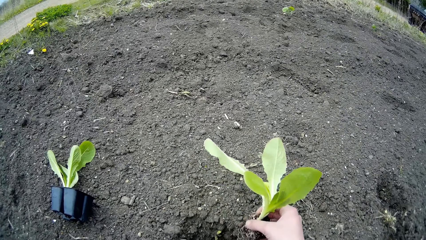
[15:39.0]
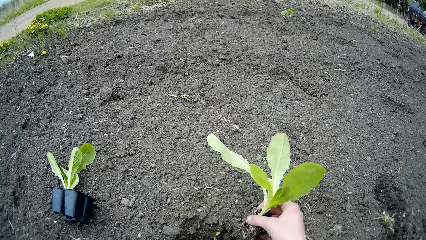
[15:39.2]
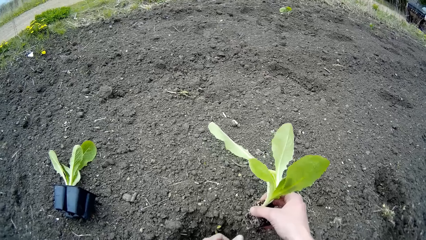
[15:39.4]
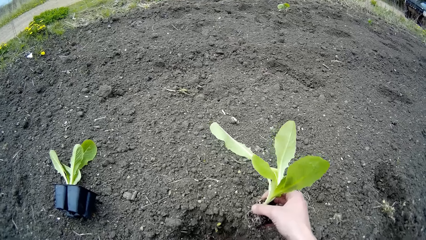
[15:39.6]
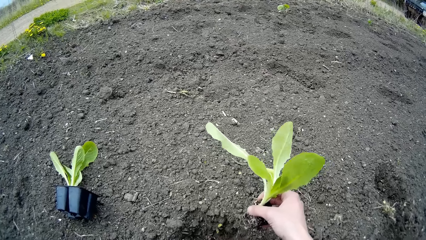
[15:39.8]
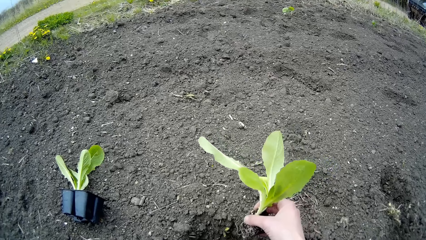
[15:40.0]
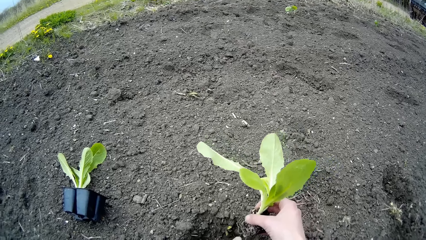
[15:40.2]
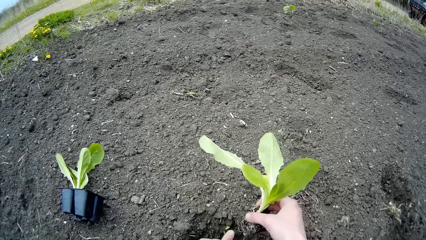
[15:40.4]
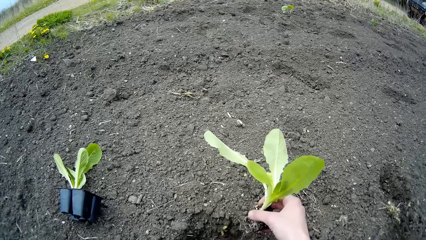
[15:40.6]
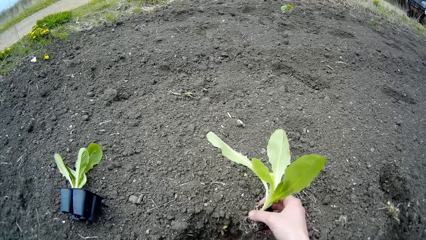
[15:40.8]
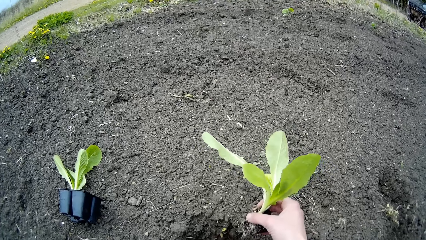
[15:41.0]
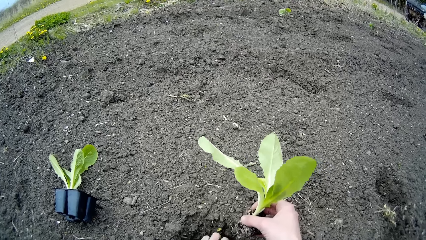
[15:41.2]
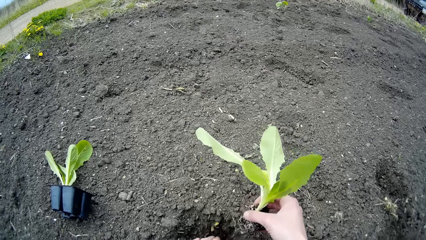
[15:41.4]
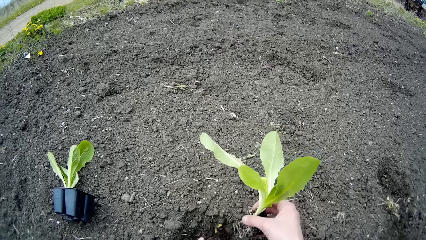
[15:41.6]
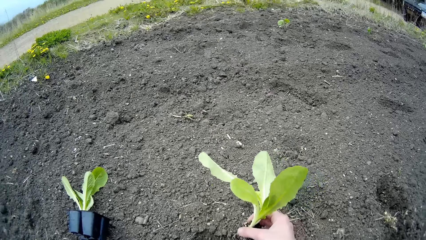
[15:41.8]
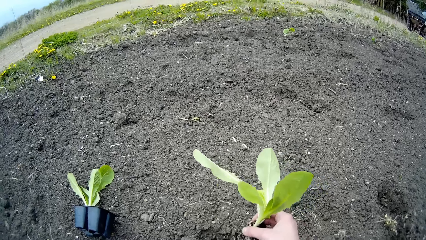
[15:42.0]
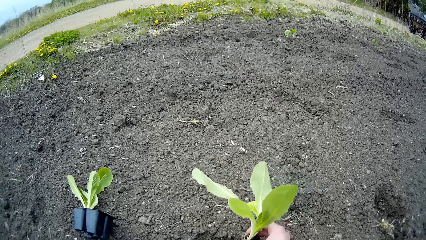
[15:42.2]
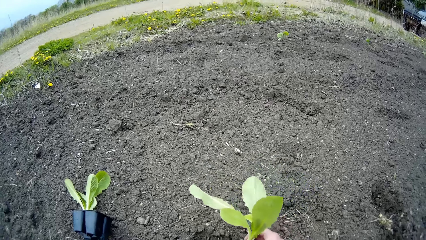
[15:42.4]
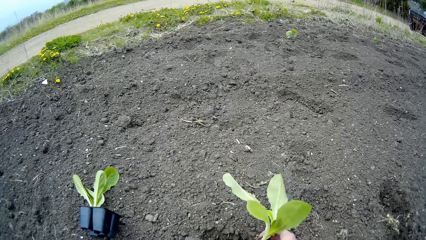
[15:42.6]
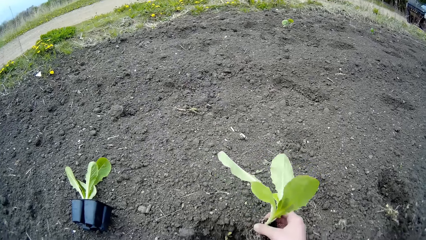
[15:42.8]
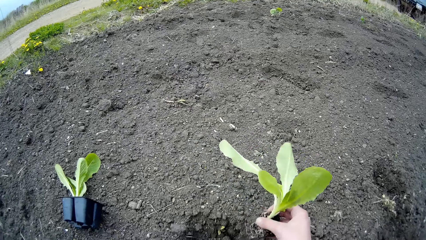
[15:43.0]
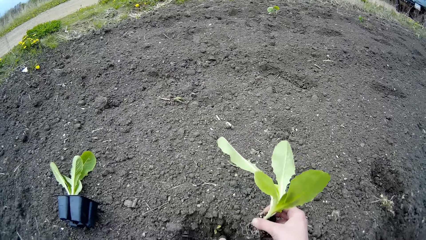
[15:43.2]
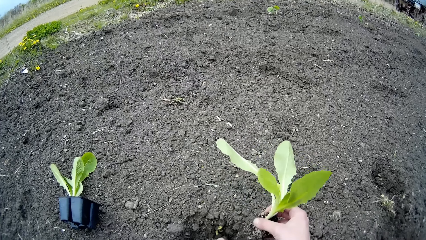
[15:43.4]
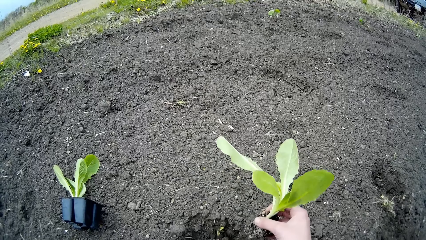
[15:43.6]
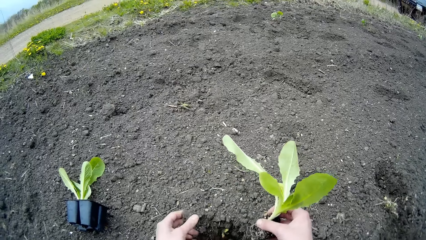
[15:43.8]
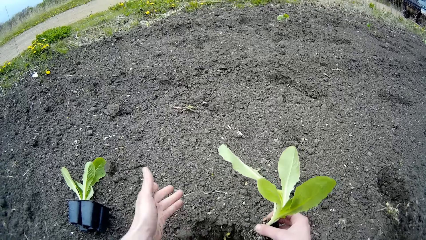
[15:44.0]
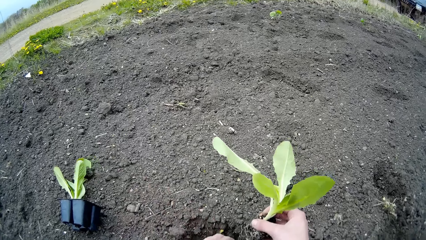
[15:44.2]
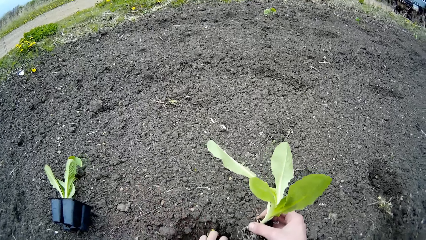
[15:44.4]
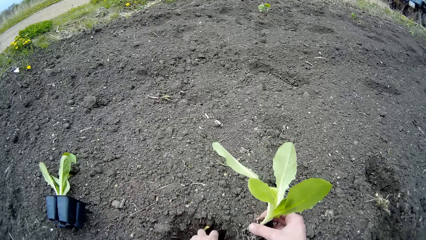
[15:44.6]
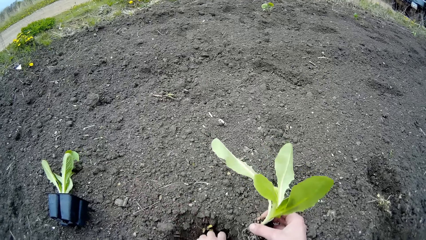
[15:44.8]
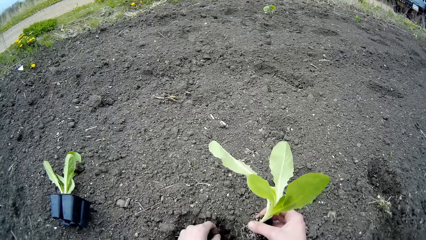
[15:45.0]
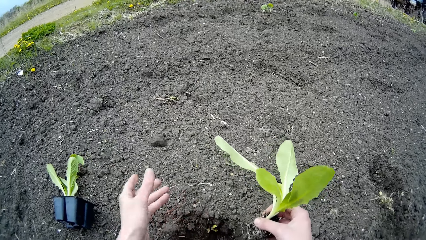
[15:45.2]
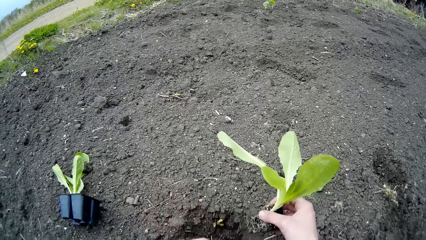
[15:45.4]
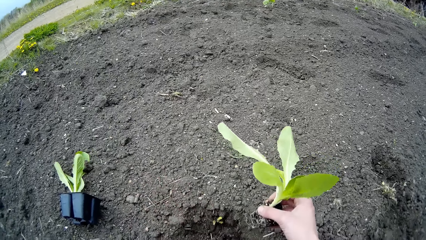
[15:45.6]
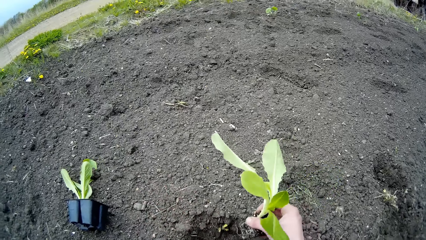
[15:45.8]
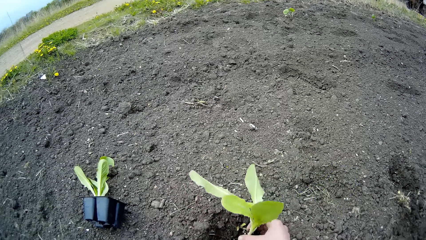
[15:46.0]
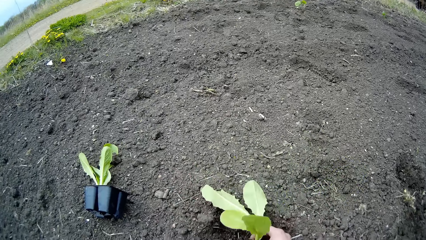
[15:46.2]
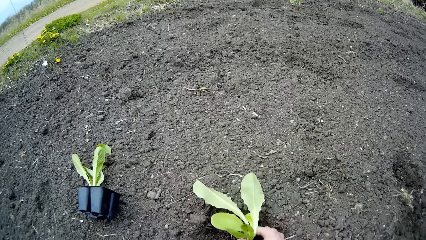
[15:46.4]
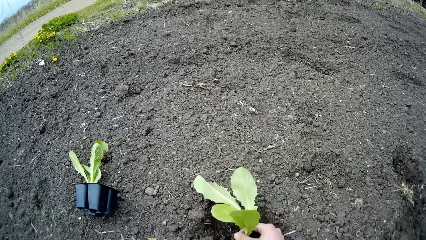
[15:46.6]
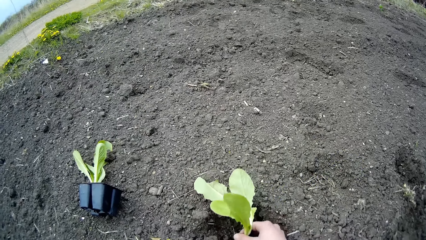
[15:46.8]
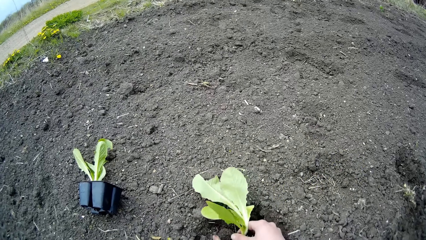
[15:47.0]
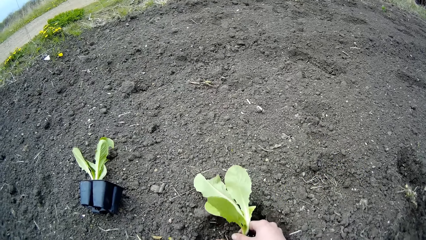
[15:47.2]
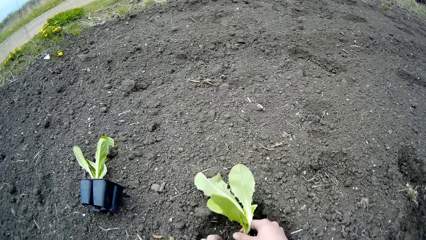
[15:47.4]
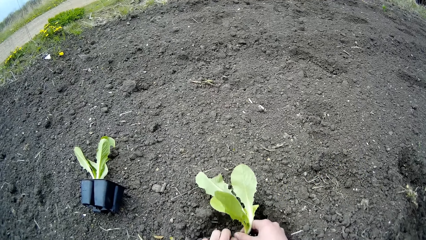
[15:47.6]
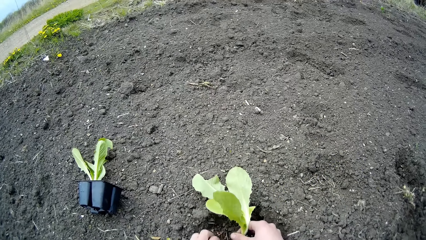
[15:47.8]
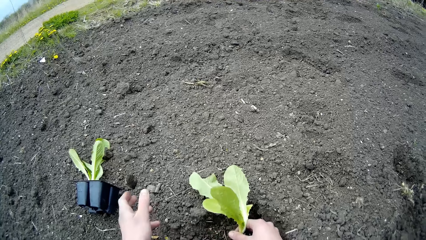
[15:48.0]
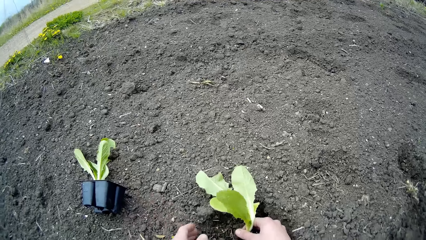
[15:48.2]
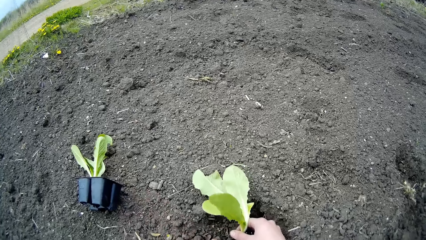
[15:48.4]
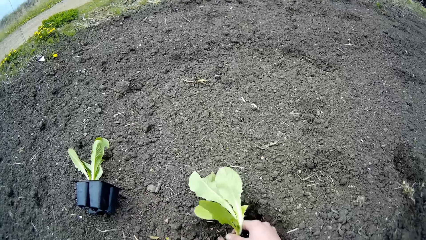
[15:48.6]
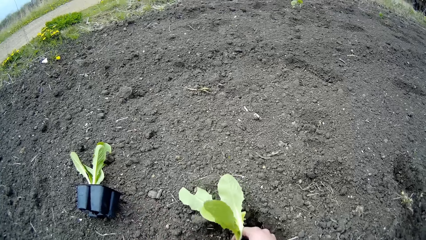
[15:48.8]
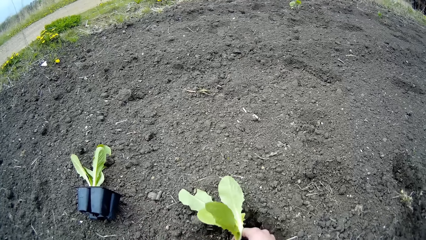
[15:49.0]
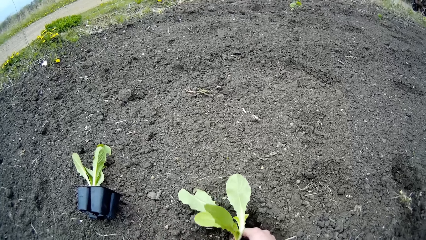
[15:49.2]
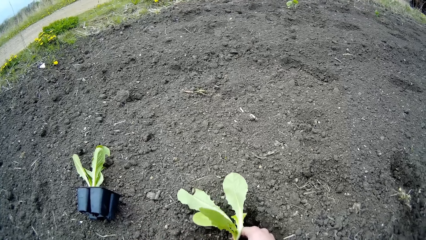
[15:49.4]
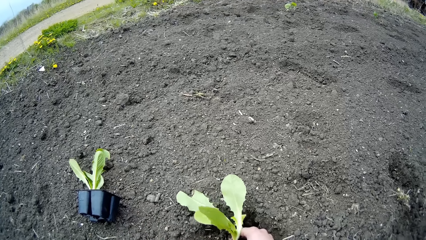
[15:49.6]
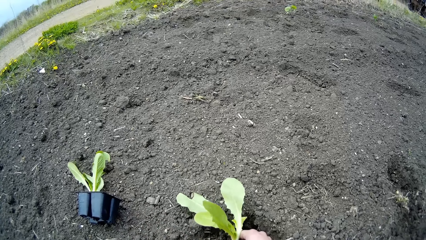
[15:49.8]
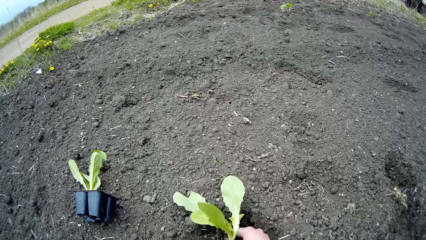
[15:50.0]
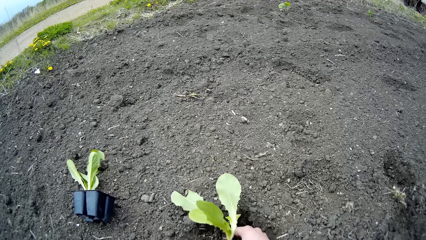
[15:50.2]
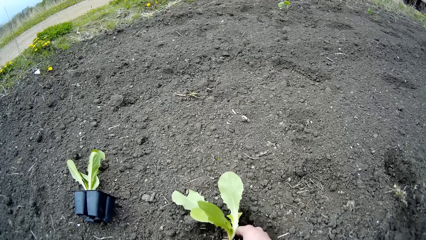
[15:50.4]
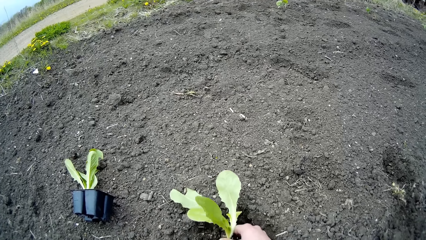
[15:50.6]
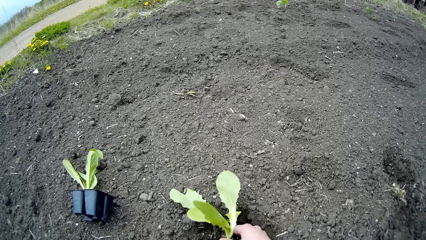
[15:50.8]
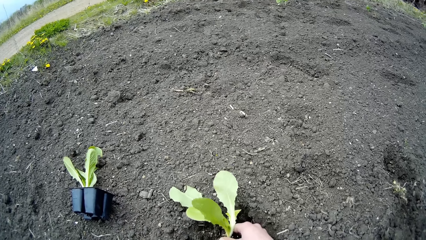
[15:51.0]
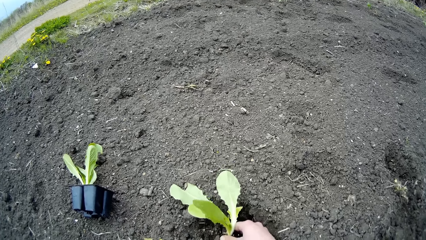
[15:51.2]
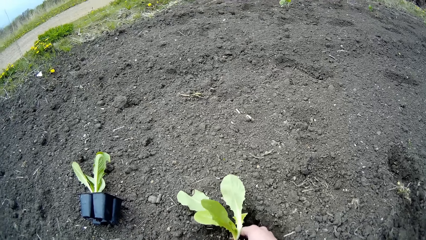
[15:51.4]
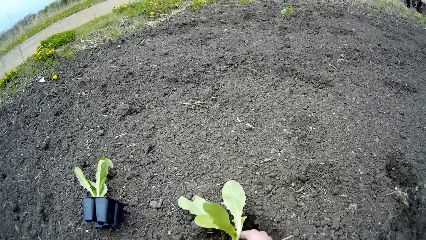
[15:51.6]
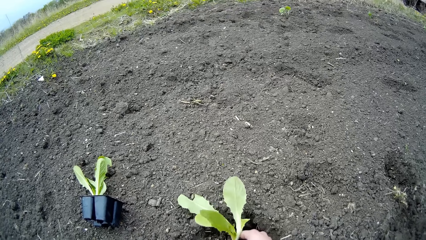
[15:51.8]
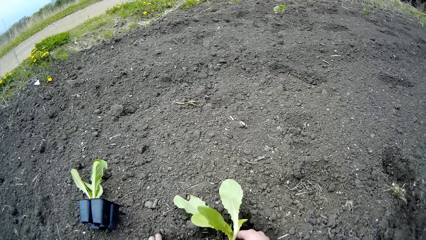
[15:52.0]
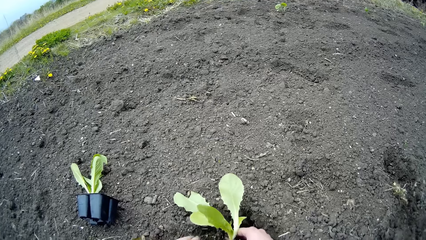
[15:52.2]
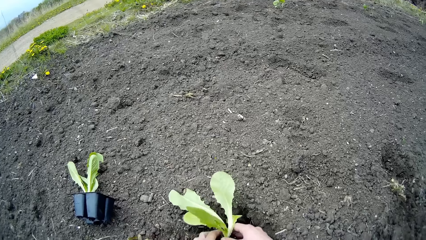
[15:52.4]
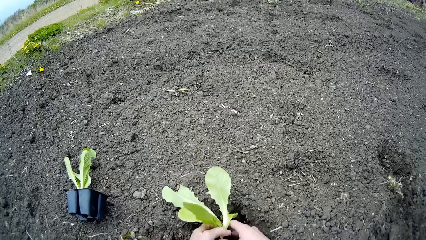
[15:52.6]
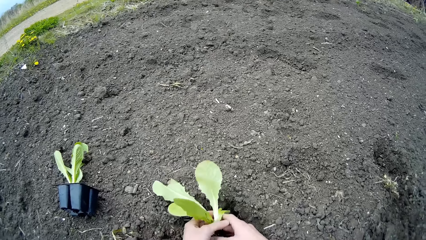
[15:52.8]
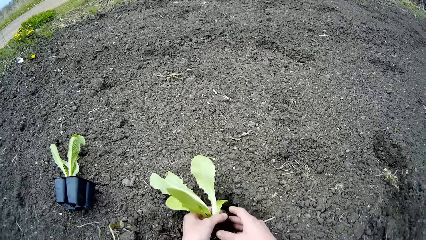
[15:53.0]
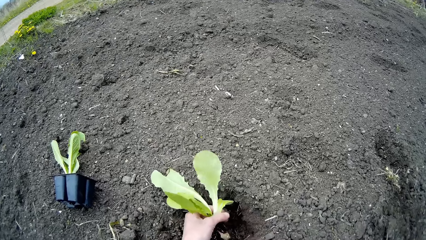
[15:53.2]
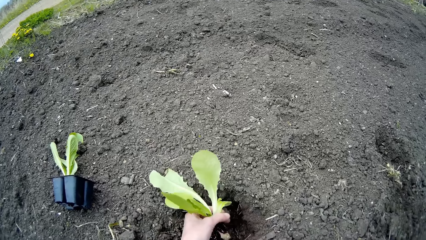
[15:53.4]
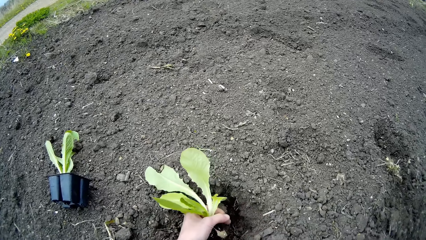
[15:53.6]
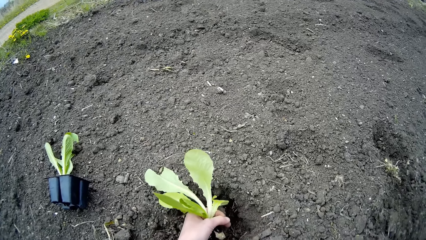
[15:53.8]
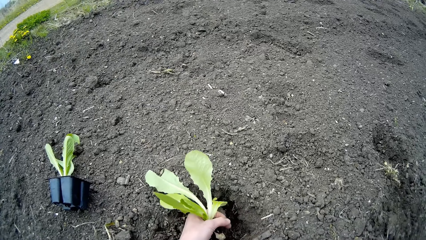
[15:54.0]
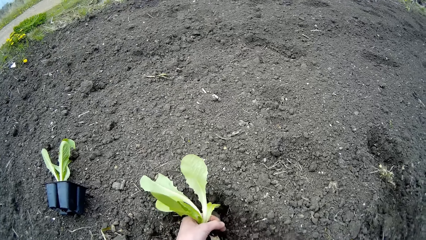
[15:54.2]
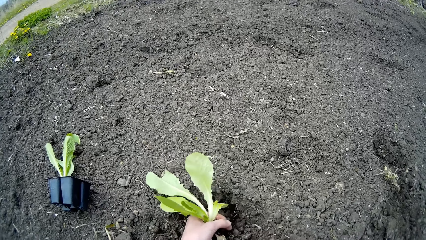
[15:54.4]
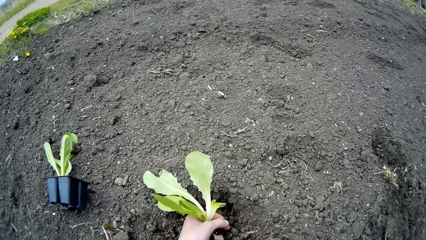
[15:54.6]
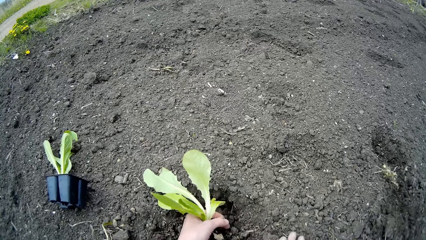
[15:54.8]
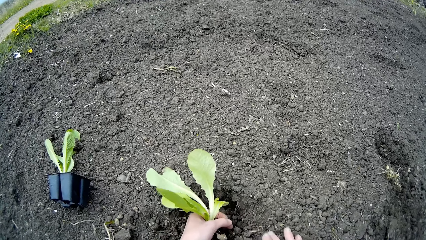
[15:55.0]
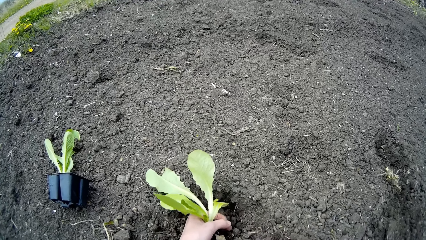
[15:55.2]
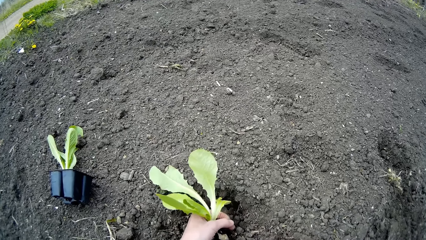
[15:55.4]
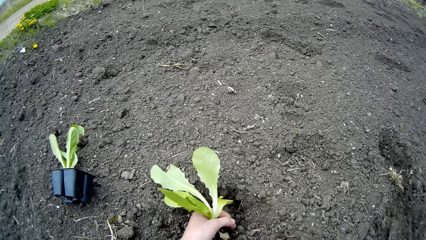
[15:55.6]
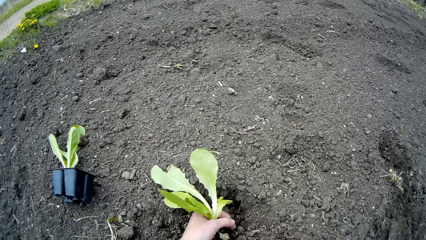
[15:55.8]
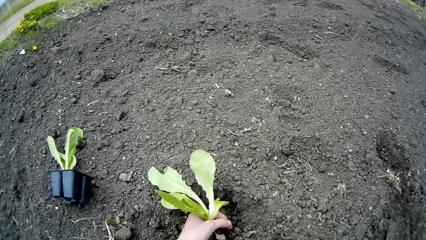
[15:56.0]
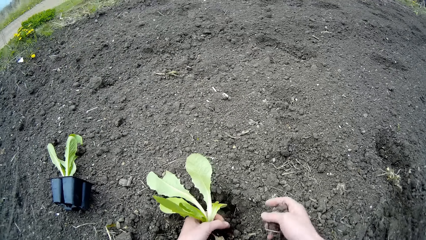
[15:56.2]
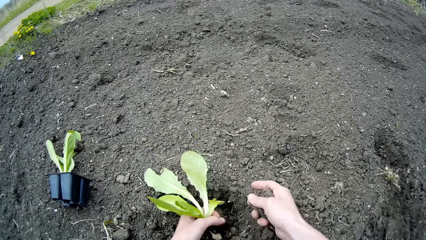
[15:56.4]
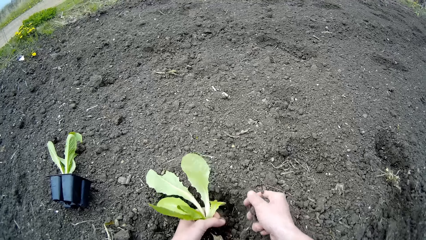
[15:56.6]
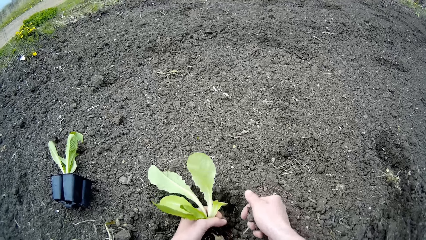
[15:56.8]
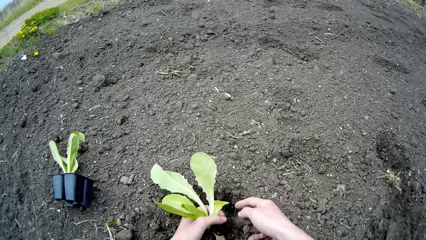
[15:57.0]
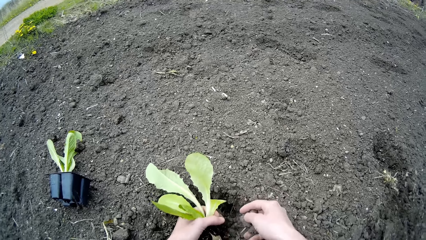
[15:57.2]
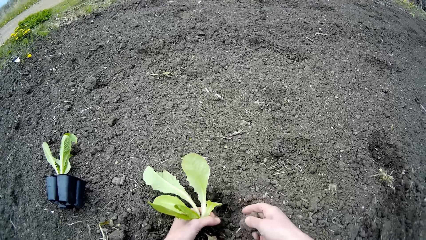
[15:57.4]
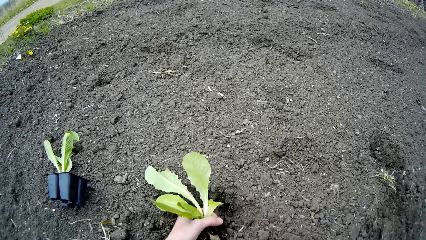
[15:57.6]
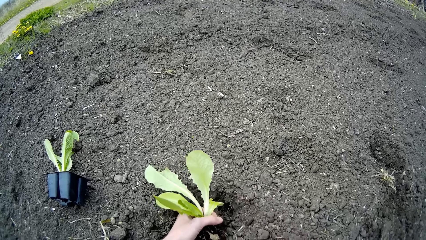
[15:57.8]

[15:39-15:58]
The camera wearer removes hard soil from a hole with his left hand. He places the plant in his right hand into the hole. He removes soil from the hole with his left hand. He holds the plant with his left hand. He adds soil to the plant in the hole with his right hand.
